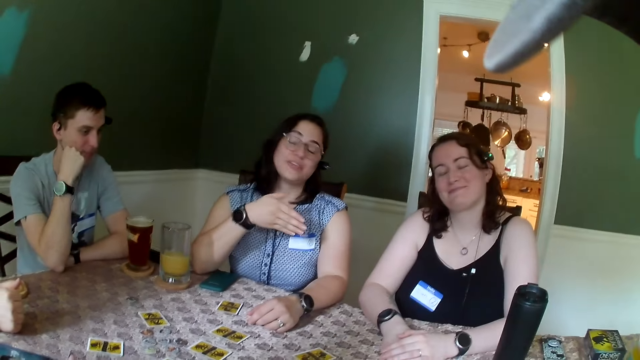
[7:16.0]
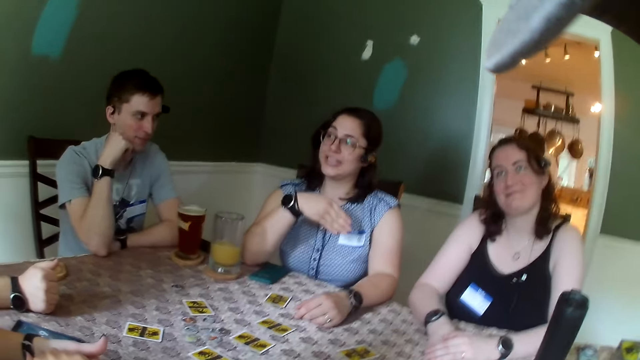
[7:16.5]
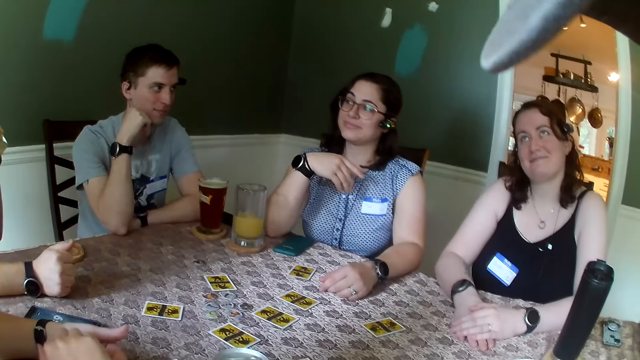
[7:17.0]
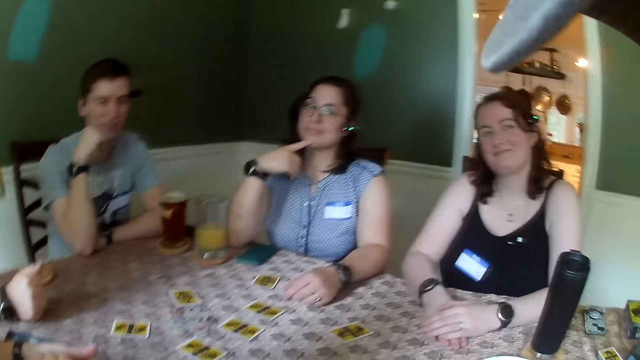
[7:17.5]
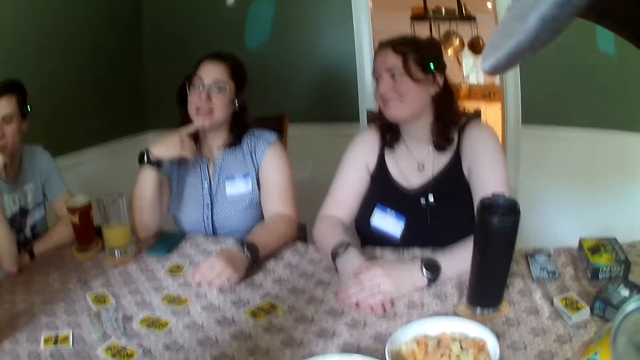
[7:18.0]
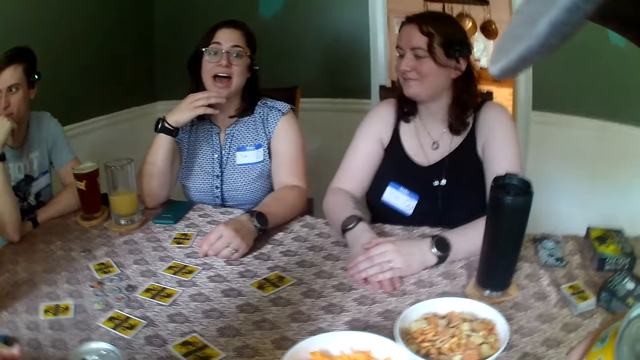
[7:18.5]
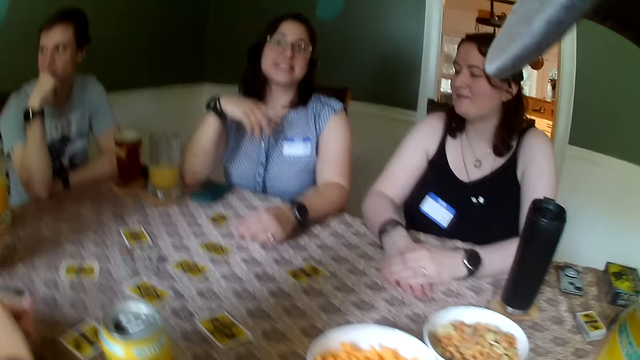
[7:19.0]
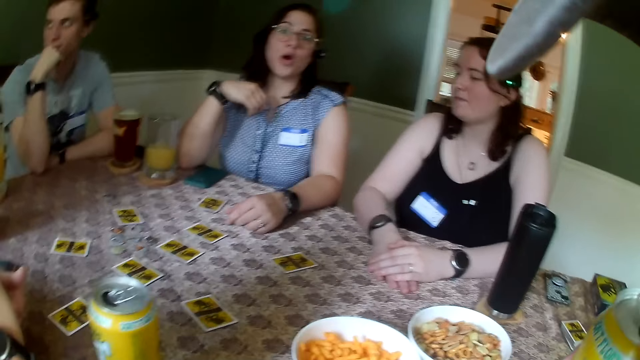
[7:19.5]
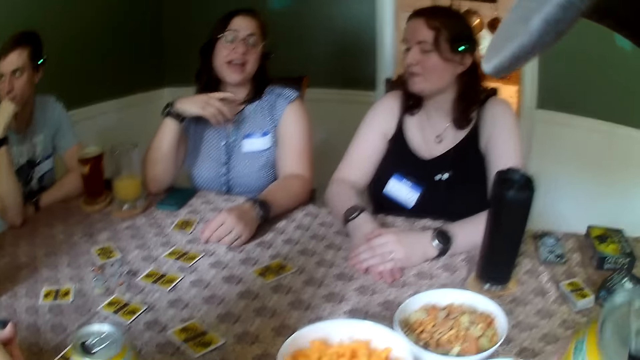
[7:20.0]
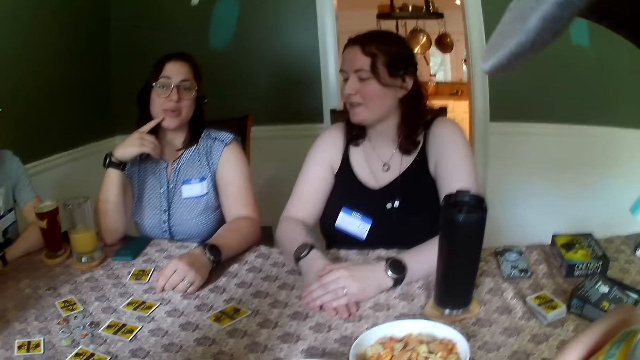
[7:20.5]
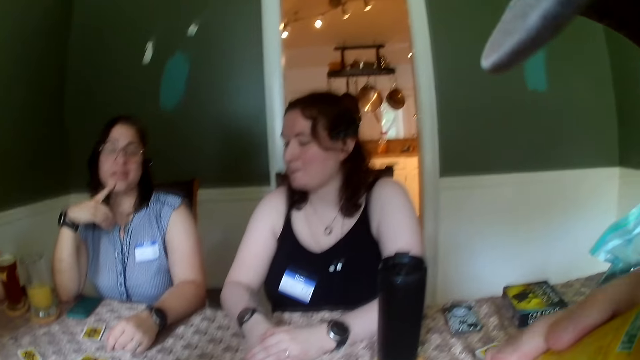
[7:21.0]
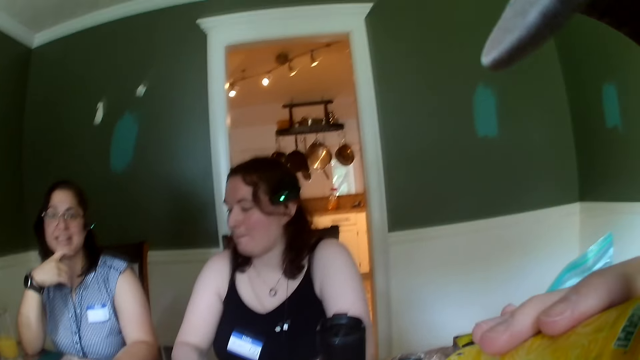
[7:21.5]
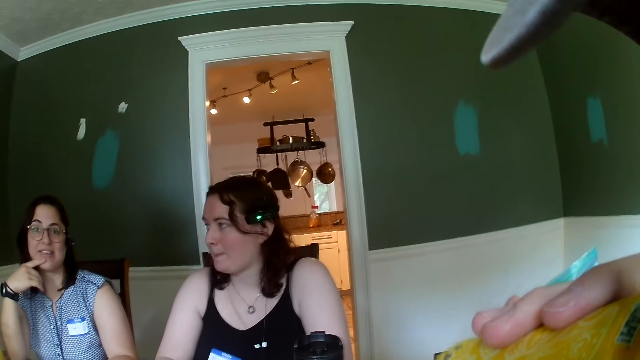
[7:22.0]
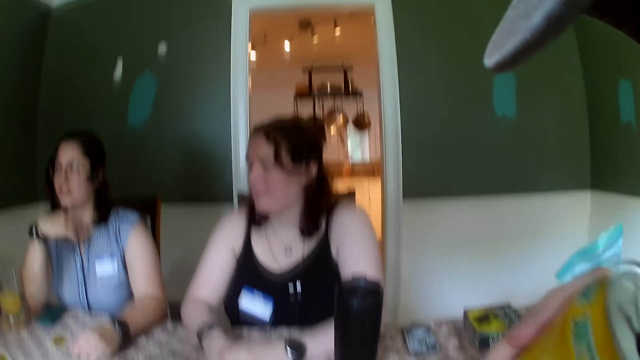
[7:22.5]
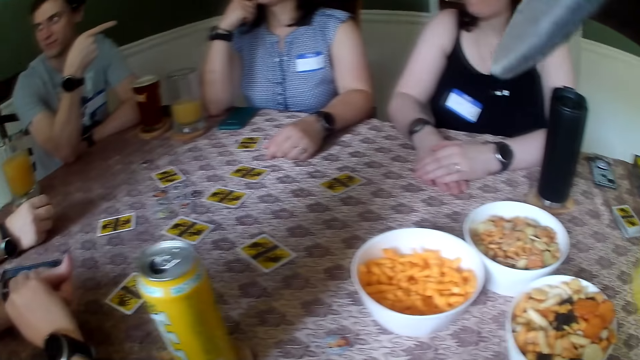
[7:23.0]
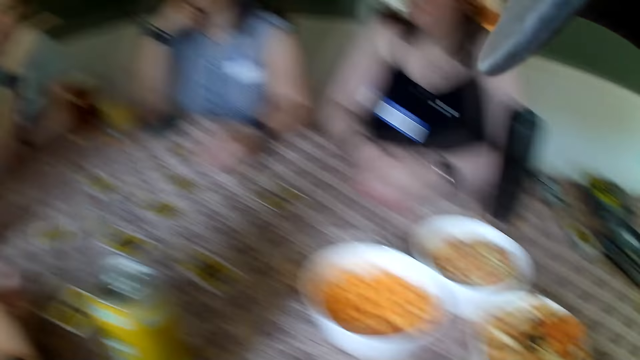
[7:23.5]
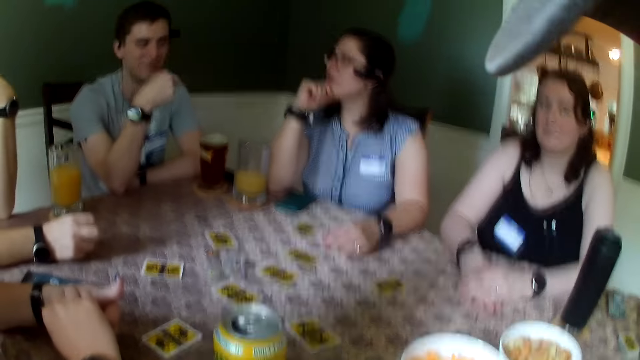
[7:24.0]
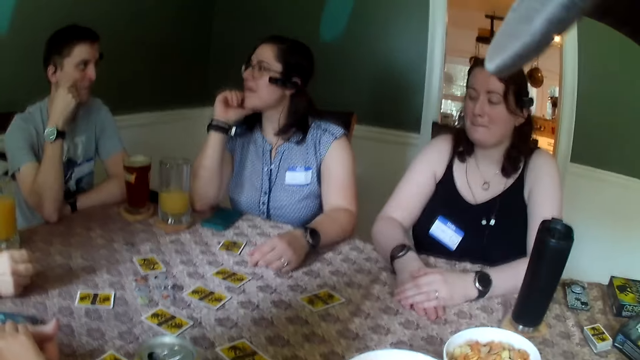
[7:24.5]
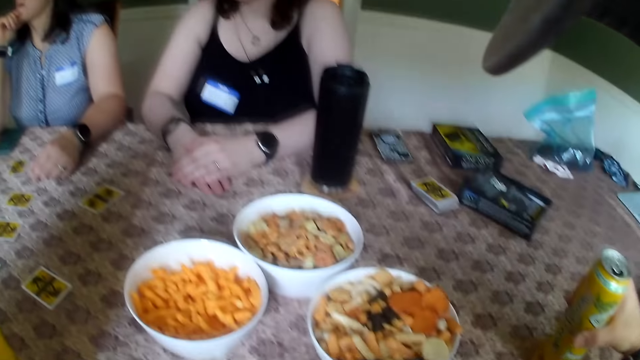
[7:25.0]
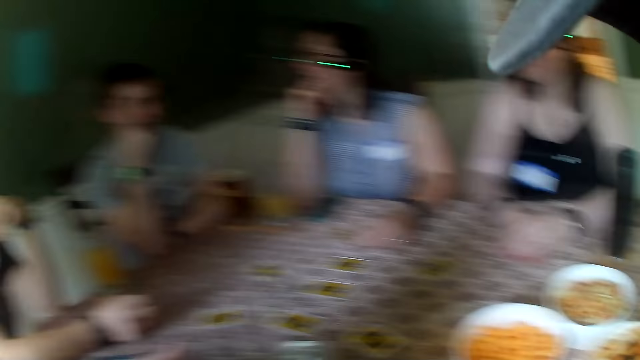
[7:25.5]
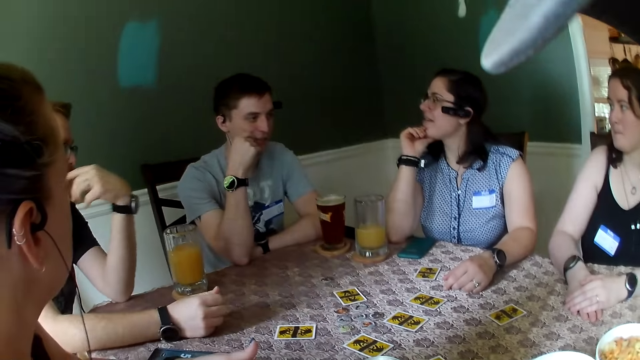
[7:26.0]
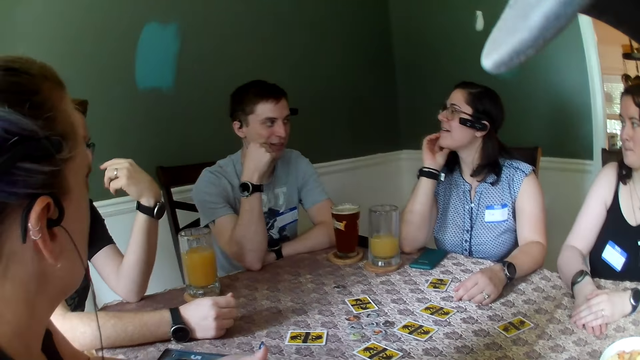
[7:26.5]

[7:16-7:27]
The camera wearer converses with a woman. A man converses with another man. The camera wearer drinks from a juice can in his right hand. The other man points at the woman with his right index finger. The camera wearer looks around in the room. The woman converses with the other man.

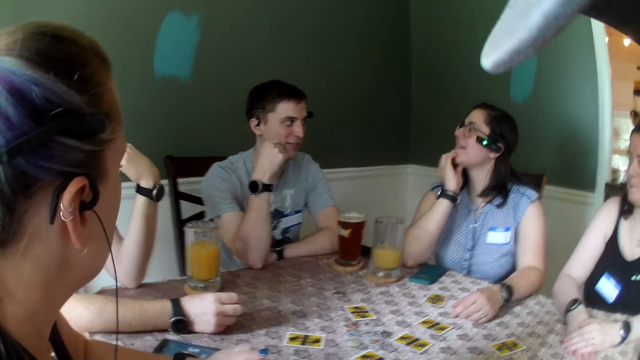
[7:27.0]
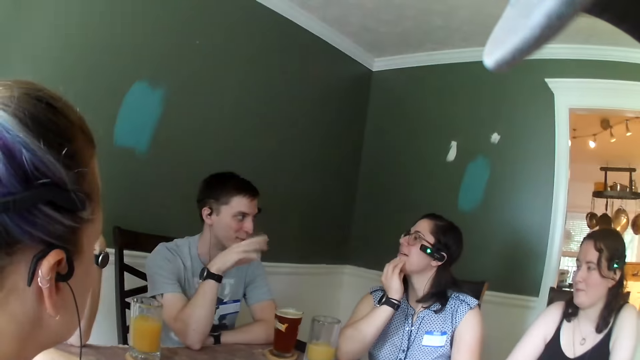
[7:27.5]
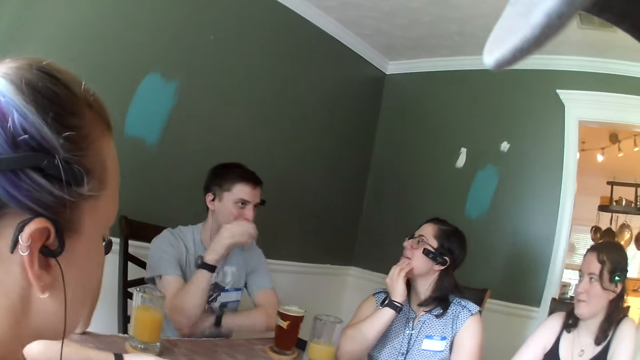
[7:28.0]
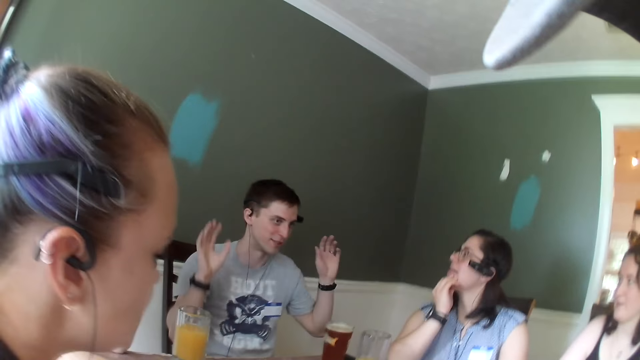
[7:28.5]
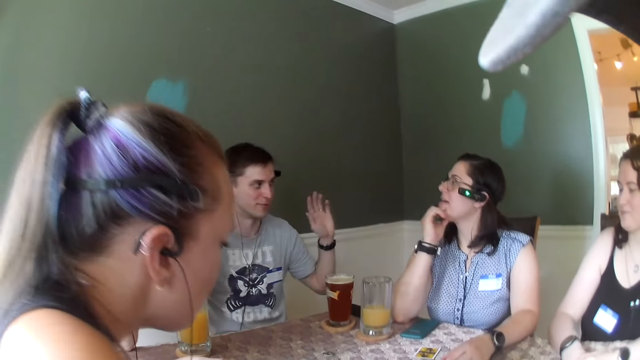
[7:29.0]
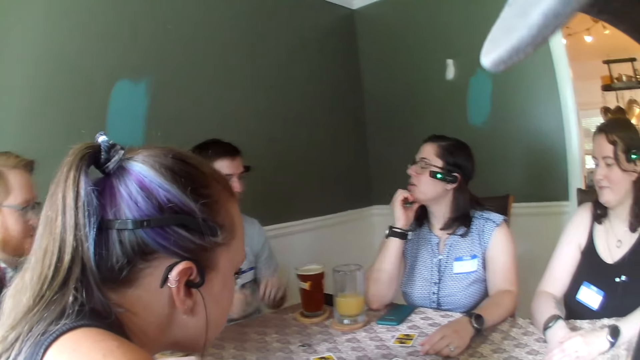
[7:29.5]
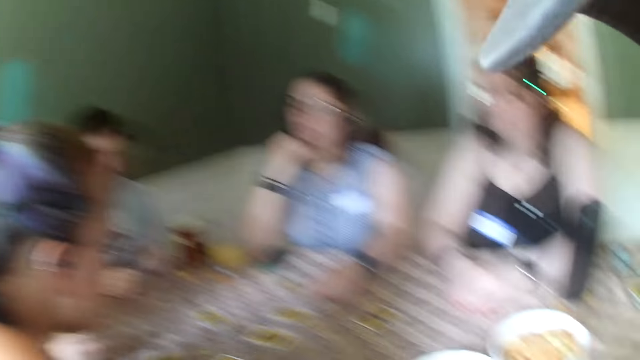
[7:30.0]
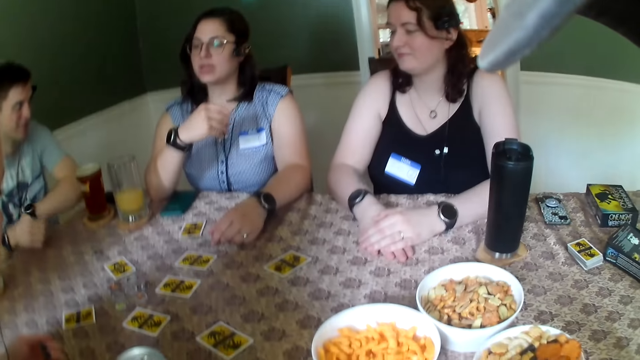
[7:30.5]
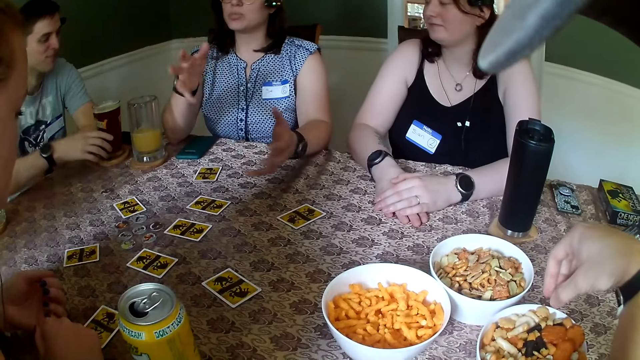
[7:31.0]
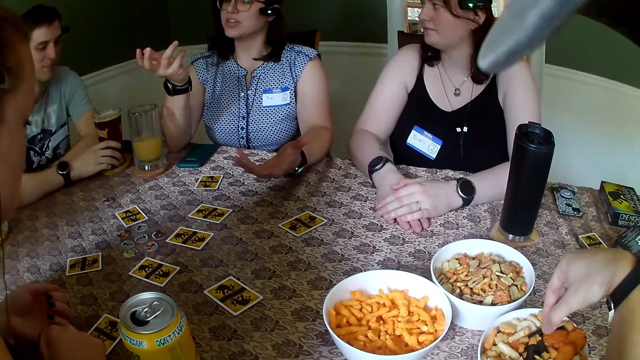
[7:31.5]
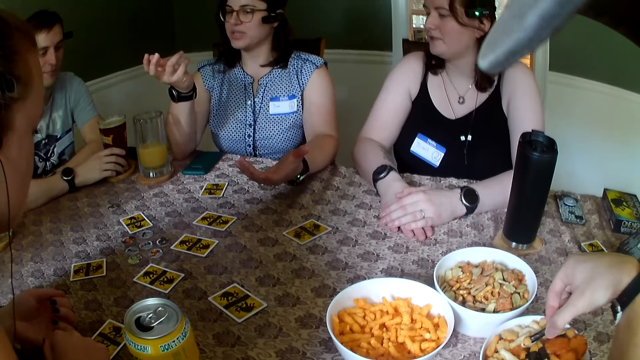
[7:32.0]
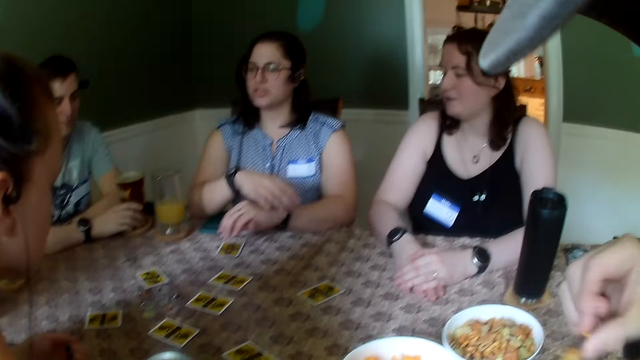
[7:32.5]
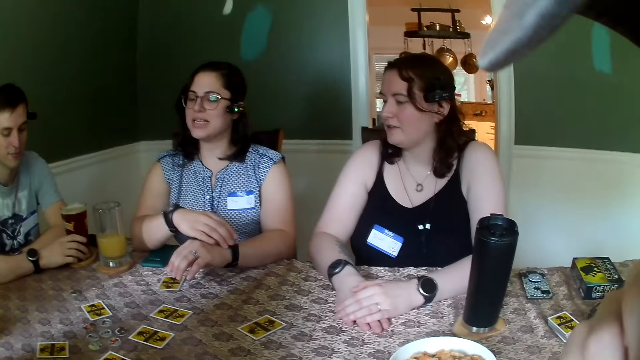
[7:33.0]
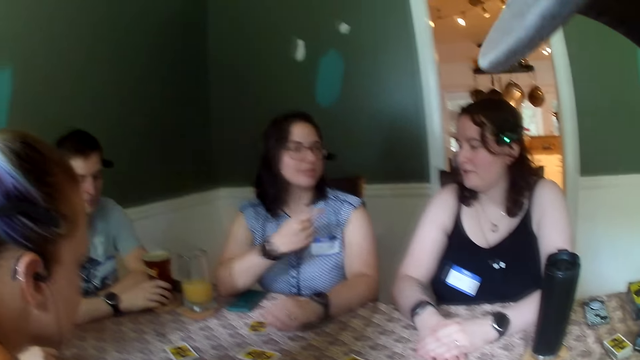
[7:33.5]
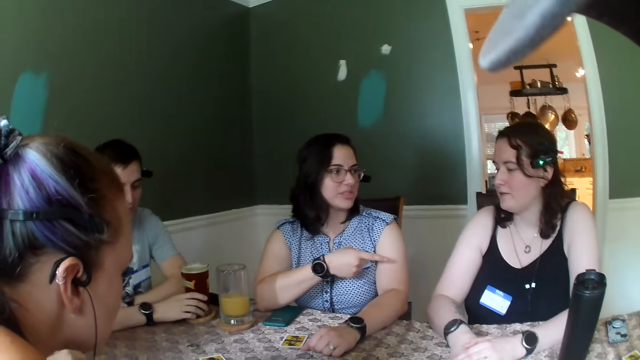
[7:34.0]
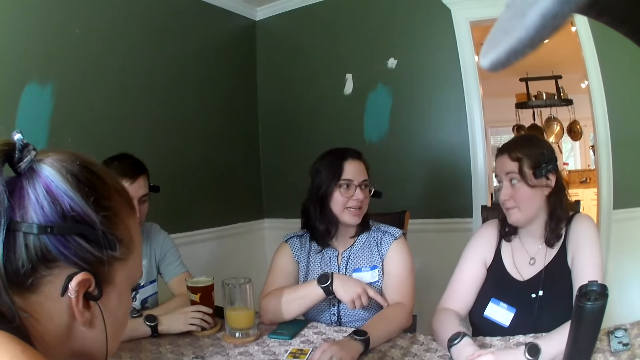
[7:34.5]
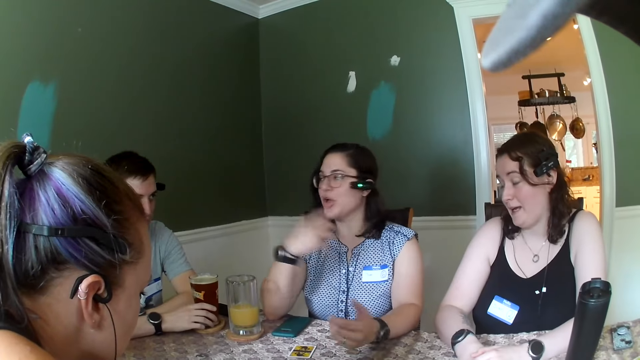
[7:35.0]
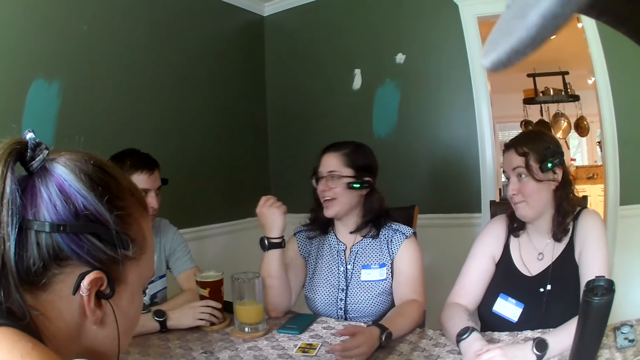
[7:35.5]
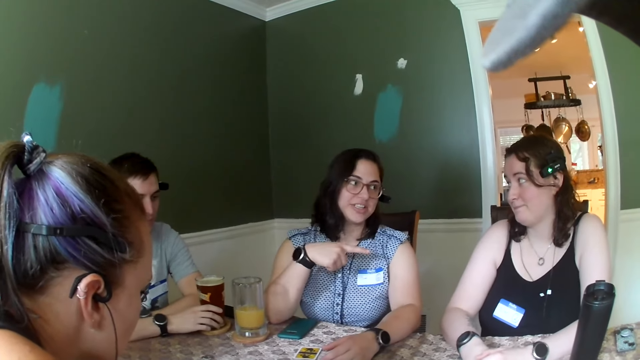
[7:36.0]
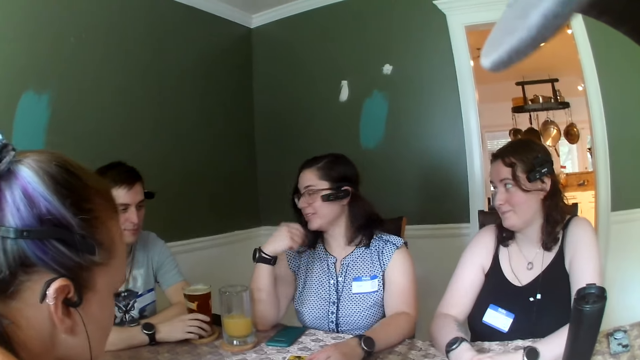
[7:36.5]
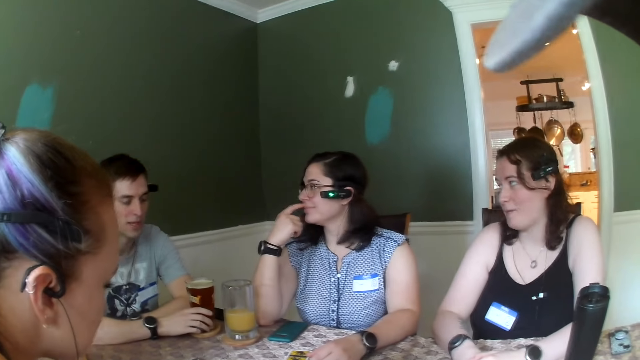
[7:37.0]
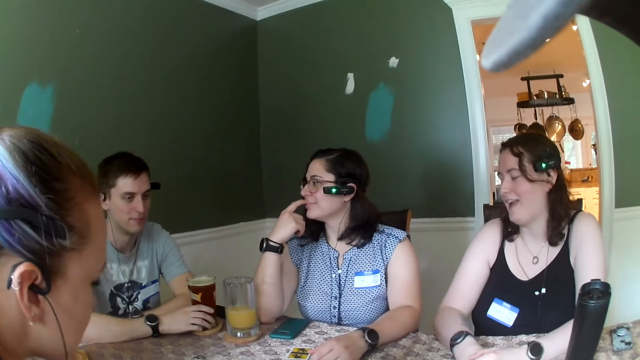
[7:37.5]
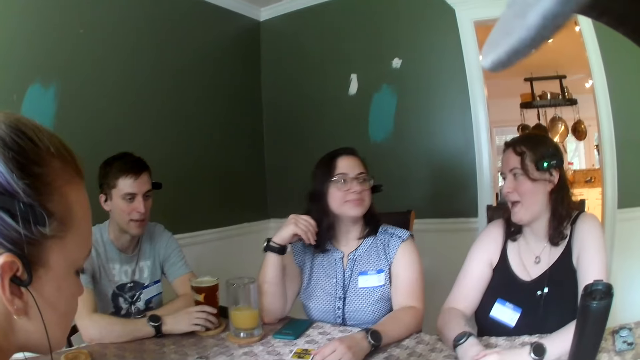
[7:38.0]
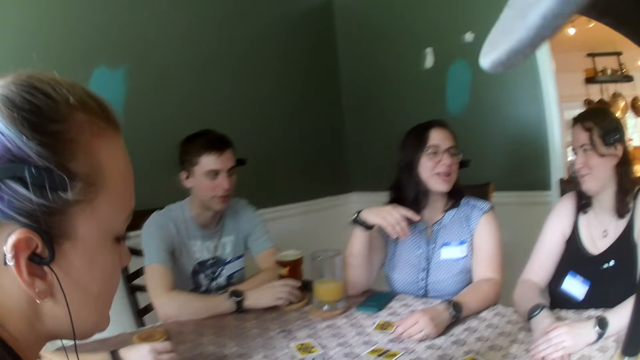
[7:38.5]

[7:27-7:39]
A man gestures with hands. The man raises both hands up. The man lowers both hands. The man holds the cup of juice on the table with his right hand. The camera wearer takes a snack from a bowl of snack on the table with his right hand. He eats the snack piece. He moves the snack in his right hand towards his mouth. A woman points towards another woman. The other woman converses with the first woman. The first woman scratches her face.
